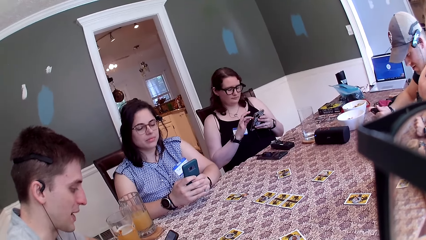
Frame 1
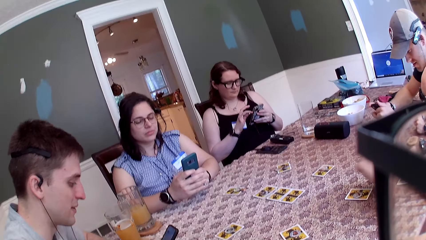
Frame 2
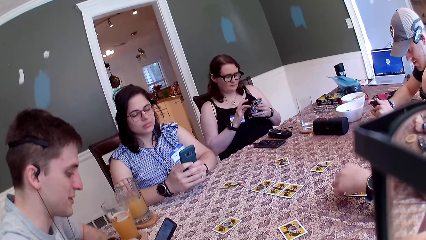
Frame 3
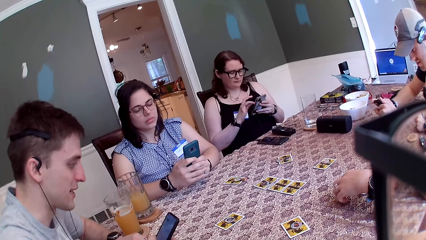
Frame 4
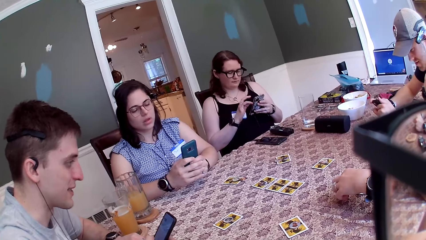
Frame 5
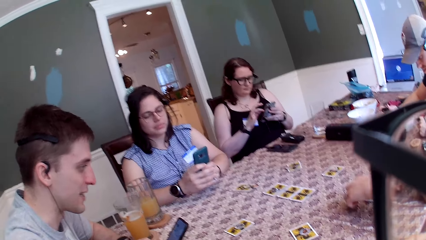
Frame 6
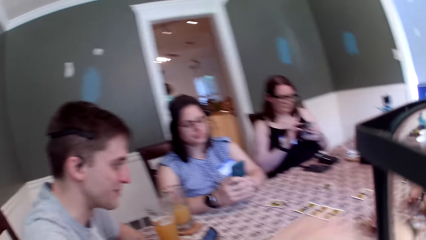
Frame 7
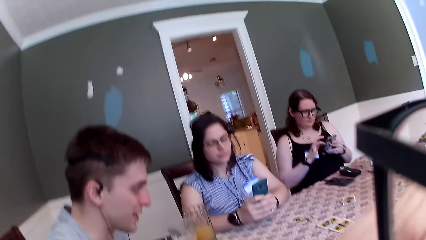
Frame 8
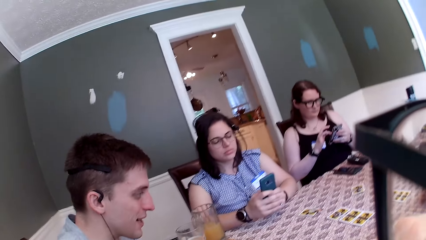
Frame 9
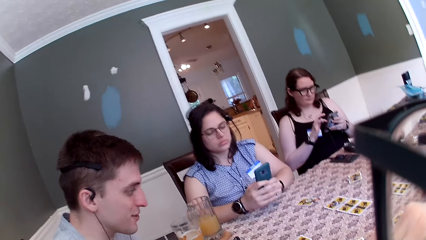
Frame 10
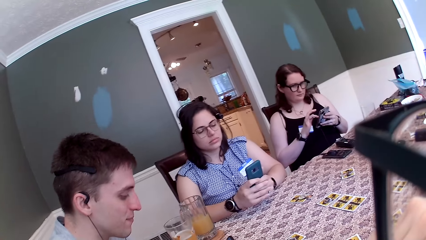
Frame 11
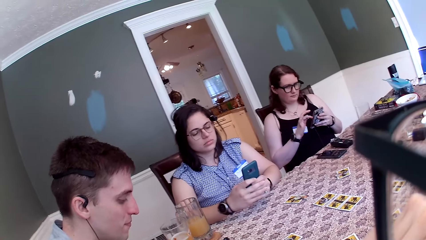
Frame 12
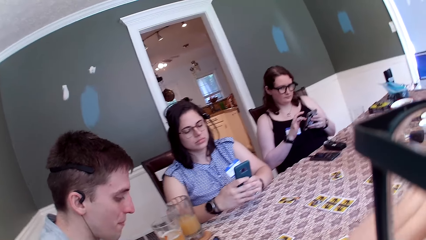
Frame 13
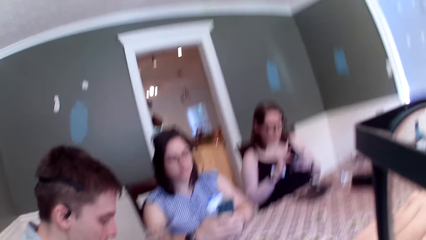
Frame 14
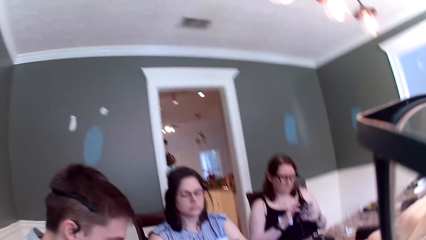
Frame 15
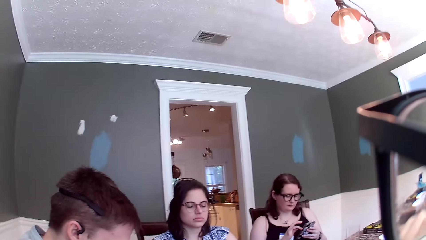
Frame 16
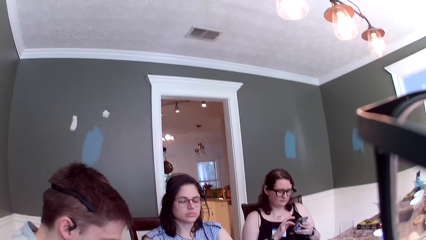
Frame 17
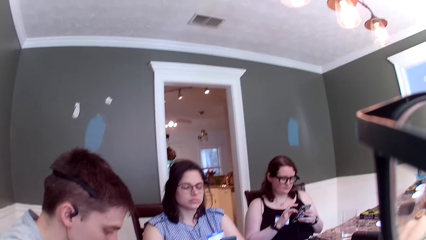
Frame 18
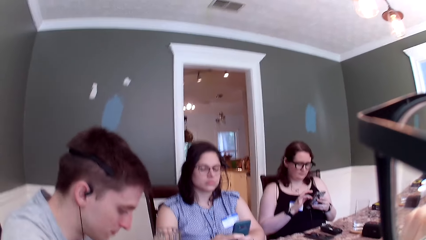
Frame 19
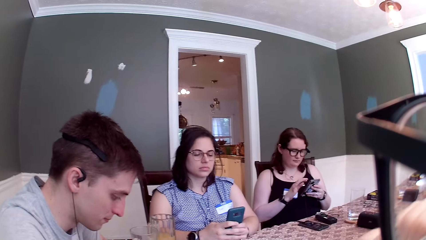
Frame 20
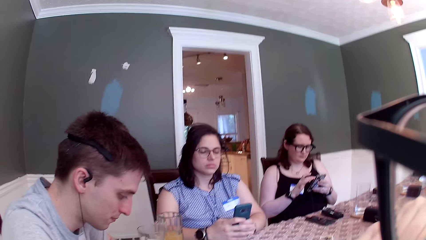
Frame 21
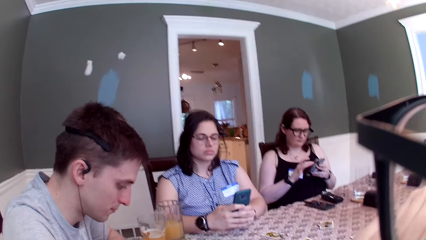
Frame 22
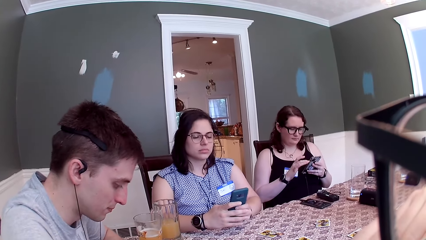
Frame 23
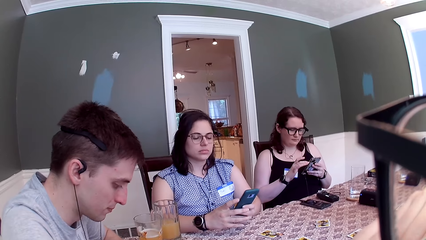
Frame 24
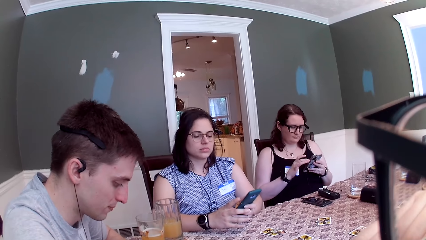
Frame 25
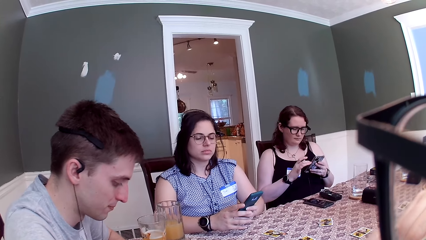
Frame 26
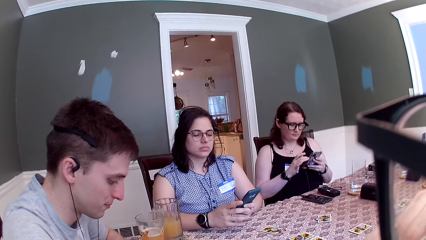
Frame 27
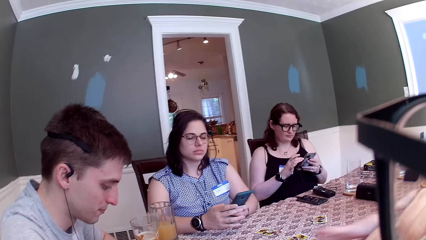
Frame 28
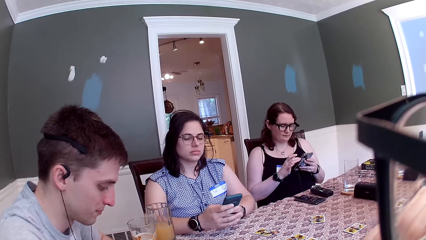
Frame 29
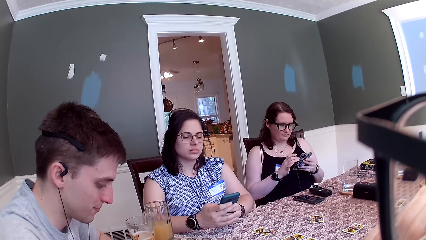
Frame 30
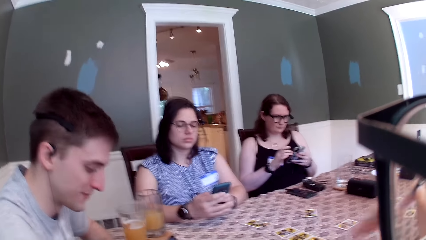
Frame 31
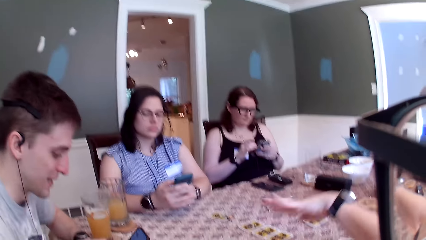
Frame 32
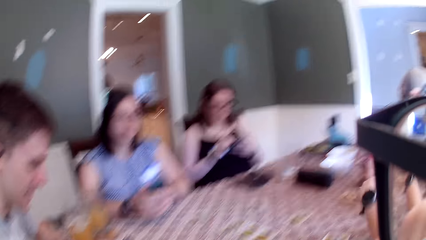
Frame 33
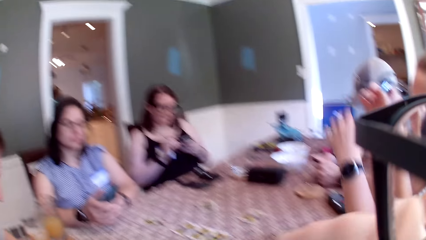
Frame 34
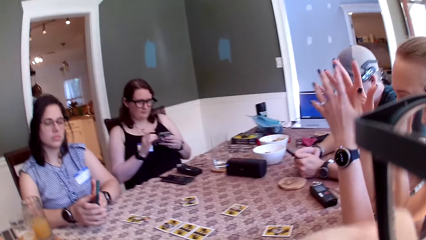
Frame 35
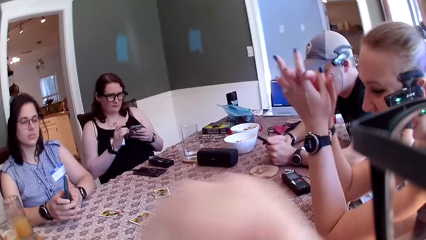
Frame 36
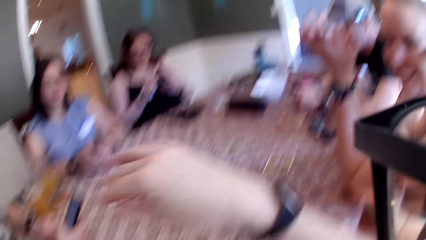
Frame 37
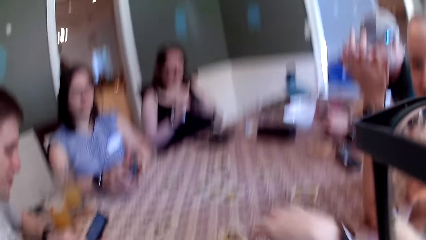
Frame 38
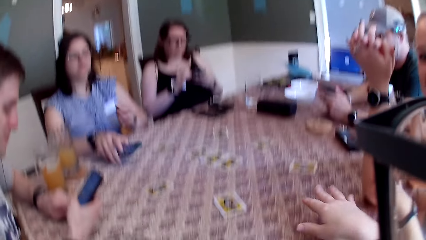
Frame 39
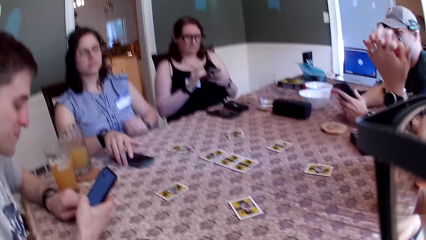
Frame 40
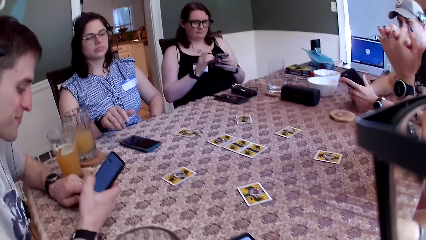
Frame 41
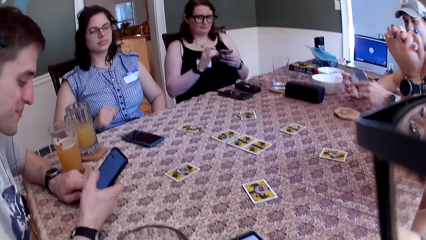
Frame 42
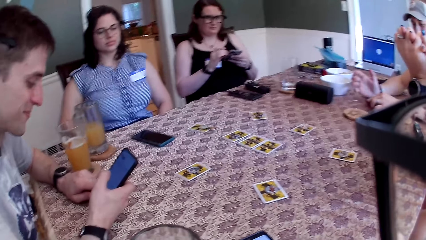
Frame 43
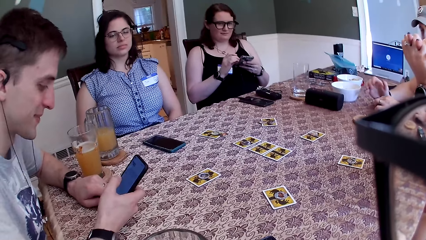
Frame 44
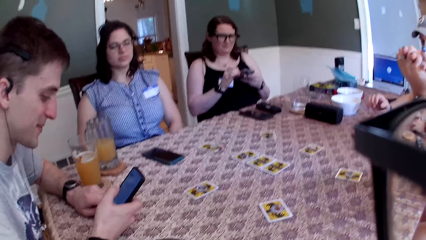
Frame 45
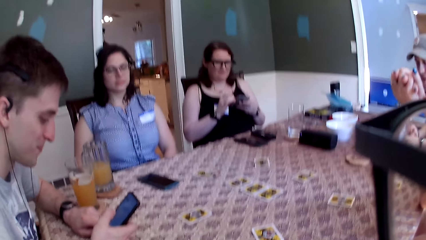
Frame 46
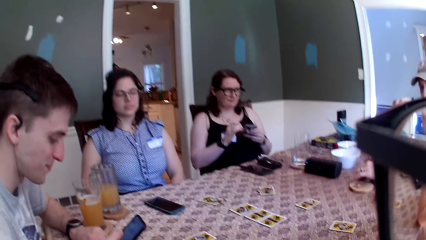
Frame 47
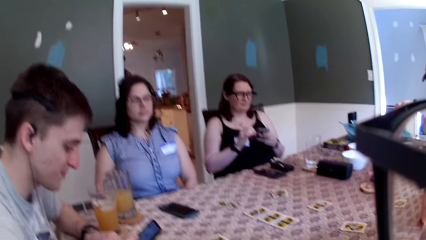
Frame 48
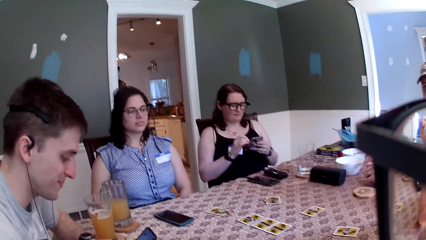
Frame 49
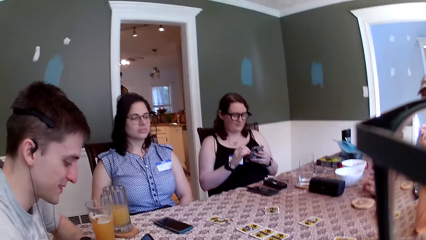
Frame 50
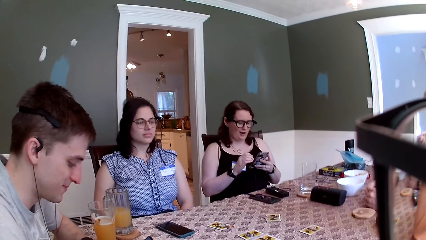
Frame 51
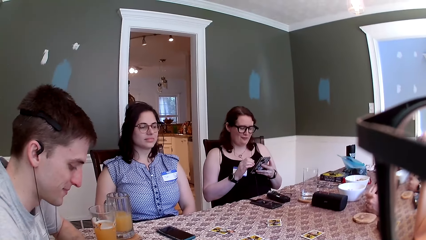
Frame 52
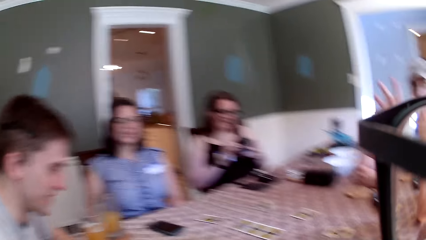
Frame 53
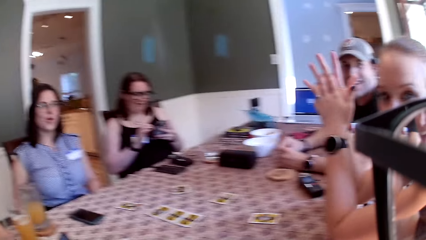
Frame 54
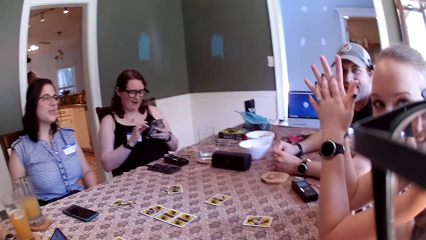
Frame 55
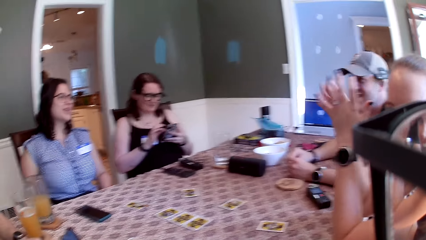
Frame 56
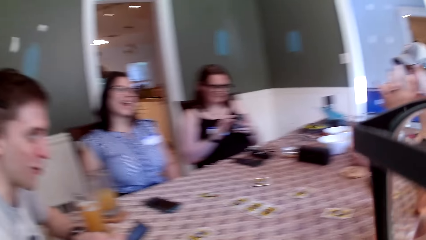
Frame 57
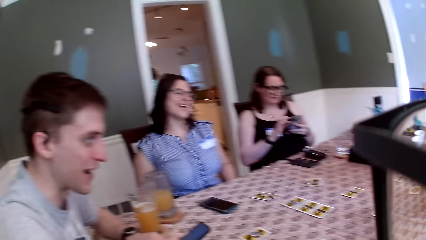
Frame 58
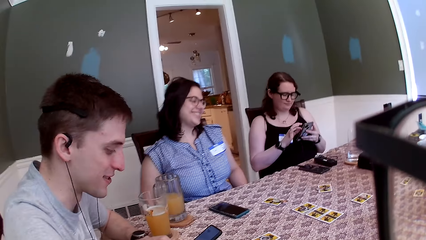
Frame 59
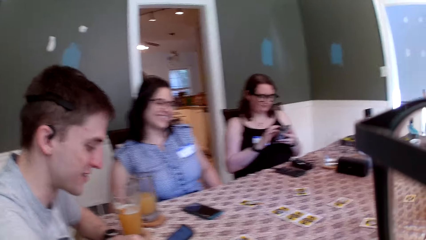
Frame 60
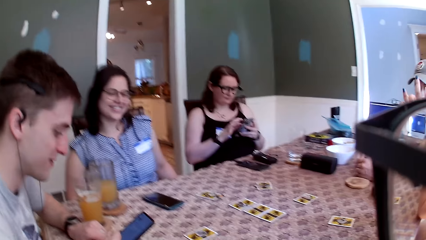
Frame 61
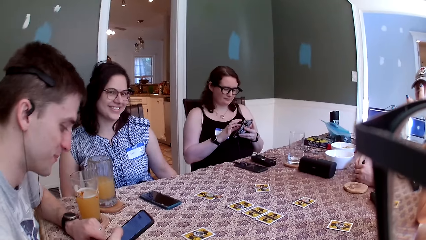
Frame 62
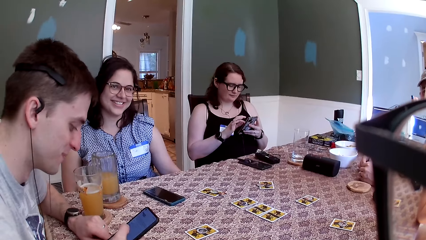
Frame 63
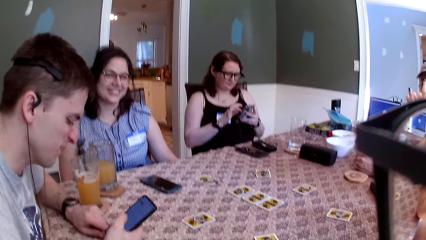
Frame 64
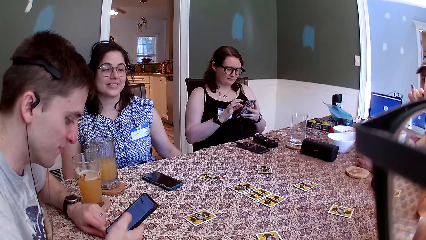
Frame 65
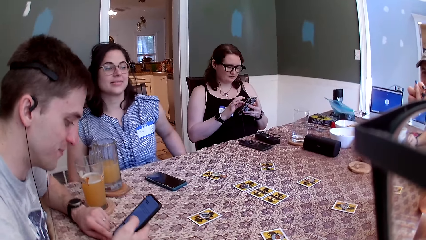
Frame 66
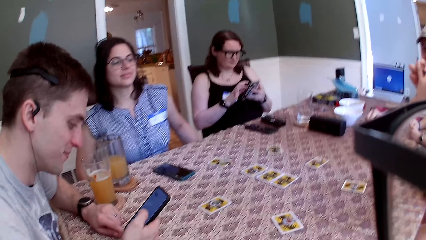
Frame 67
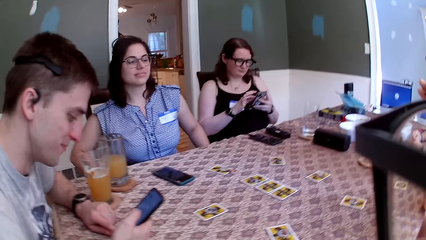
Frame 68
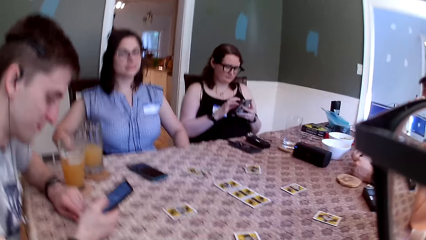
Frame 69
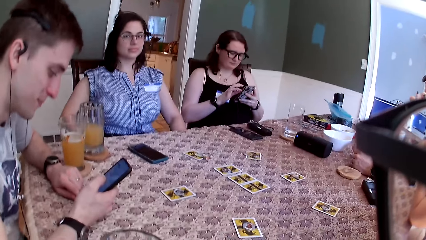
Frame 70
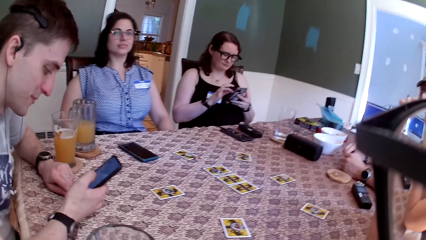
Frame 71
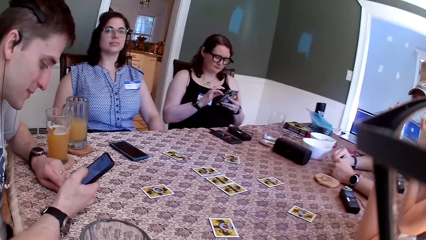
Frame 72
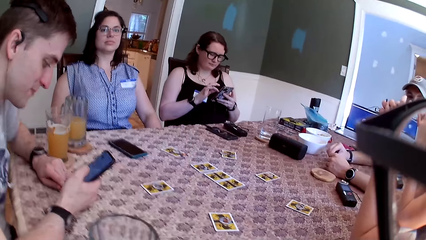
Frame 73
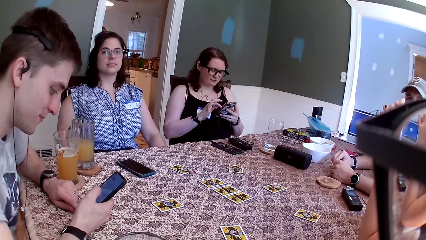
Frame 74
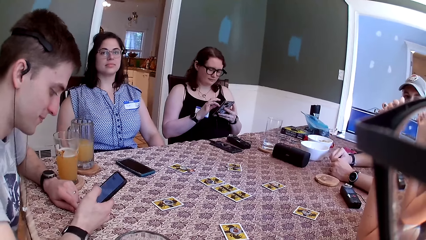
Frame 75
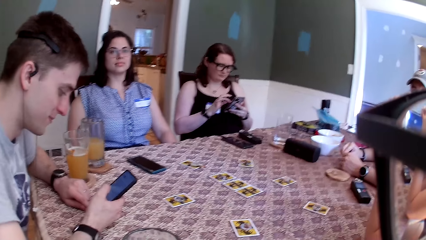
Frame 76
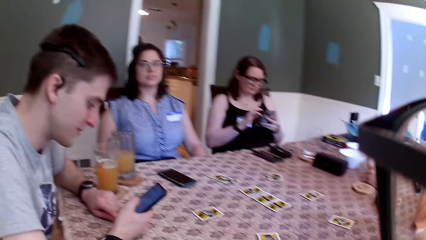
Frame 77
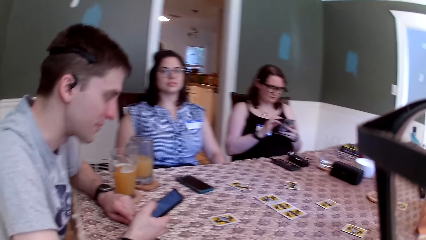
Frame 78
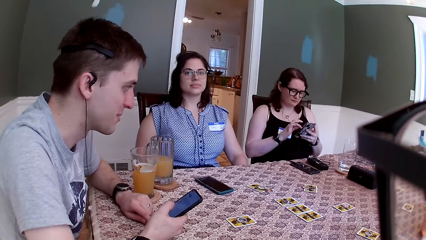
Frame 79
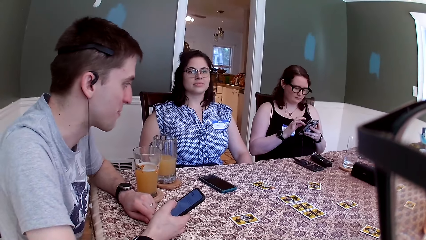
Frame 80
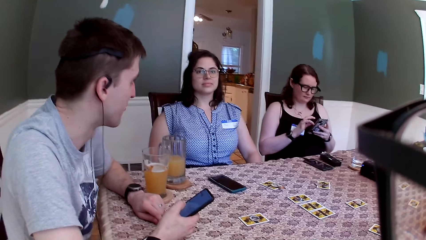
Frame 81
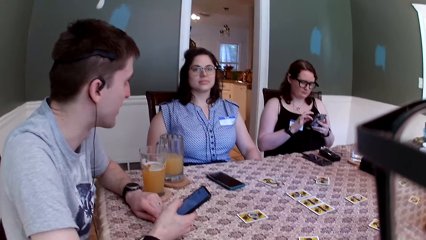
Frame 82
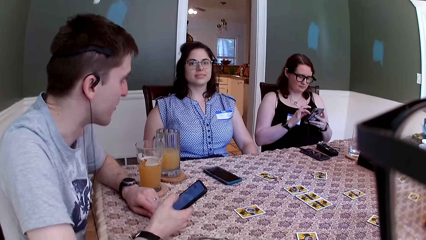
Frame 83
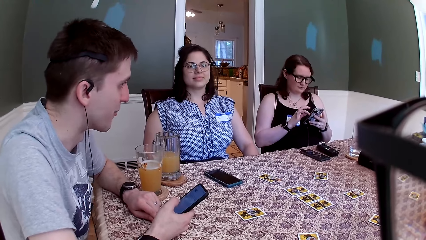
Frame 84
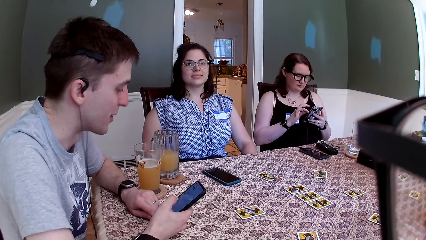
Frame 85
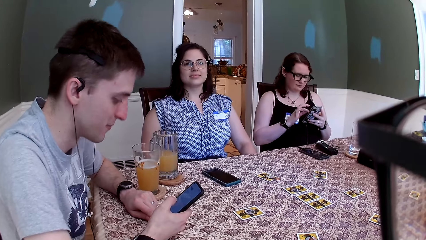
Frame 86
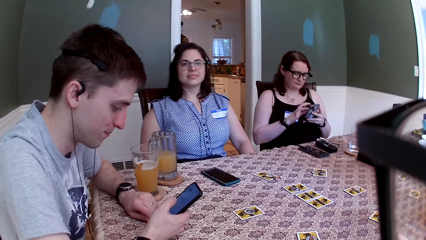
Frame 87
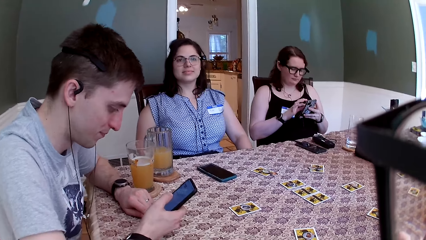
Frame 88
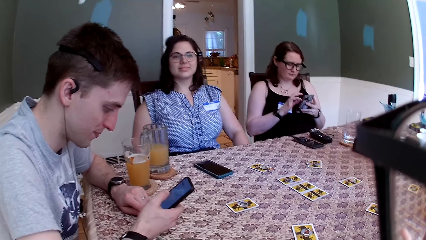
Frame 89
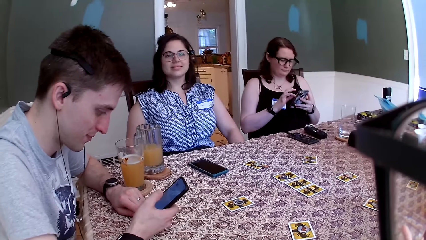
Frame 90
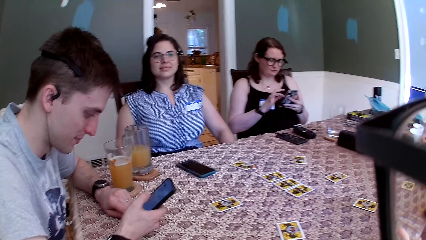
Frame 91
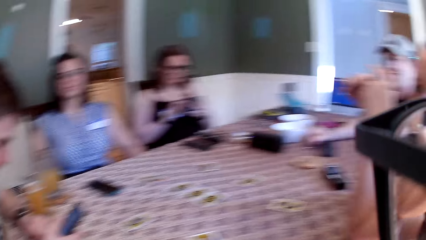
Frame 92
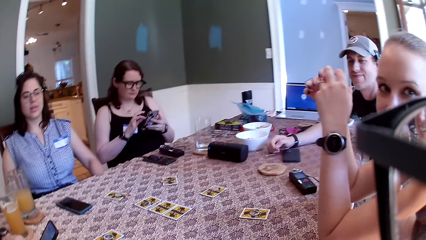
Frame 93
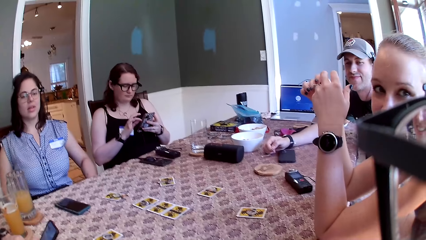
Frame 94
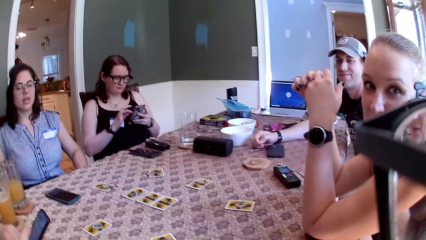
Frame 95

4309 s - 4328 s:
A woman touches a card on the table with her left hand. The camera wearer, three ladies and two men dialogue in a restaurant. The camera wearer converses with the group of people at the table. A lady touches the card on the table. Another woman drops the phone on the table with her right hand. The camera wearer touches the card. A man drops the phone with his left hand. The lady scrolls the phone. Another man scrolls the phone.
